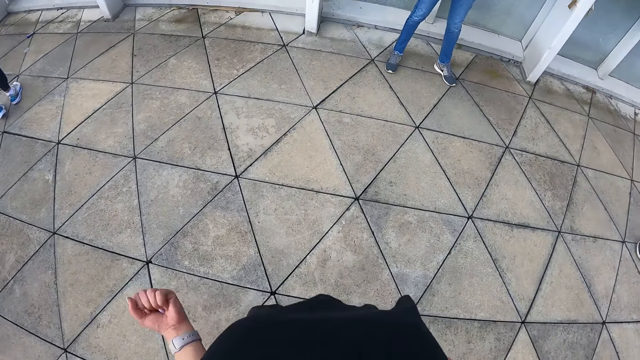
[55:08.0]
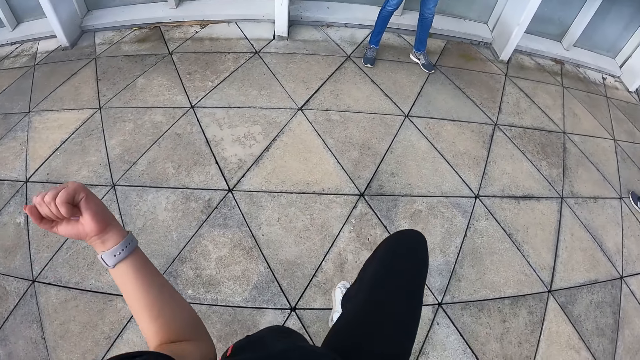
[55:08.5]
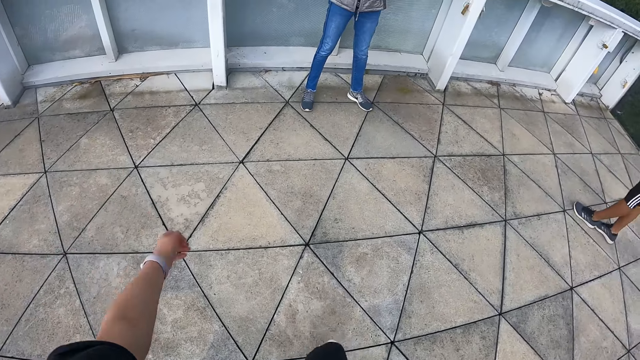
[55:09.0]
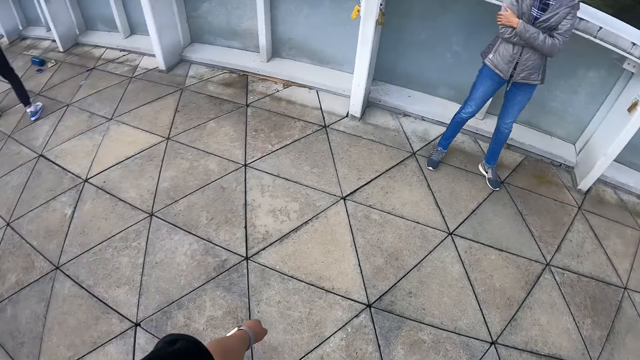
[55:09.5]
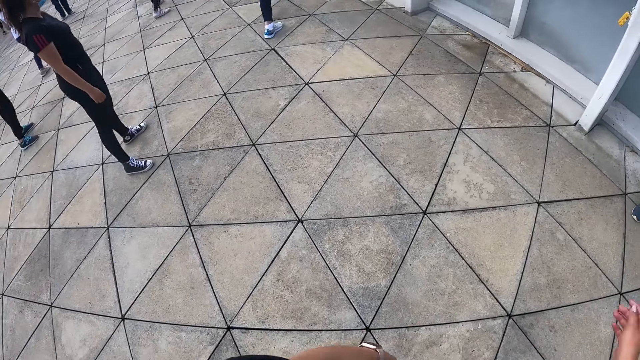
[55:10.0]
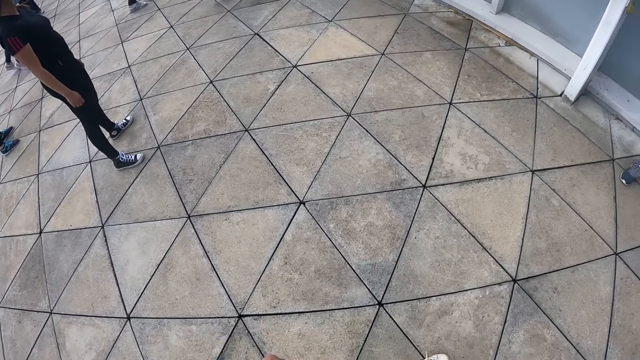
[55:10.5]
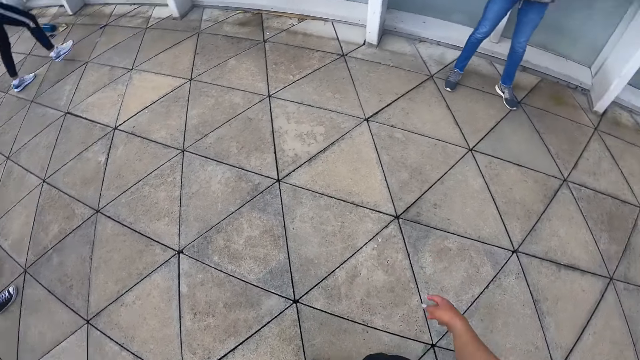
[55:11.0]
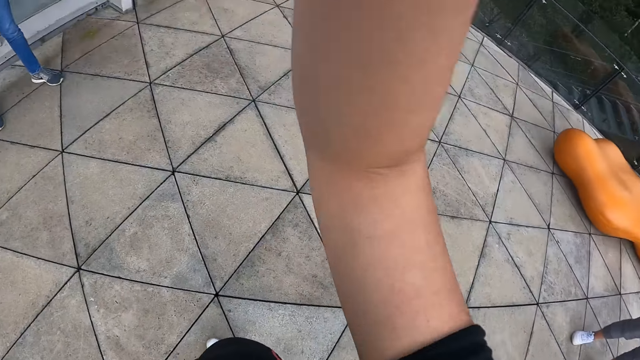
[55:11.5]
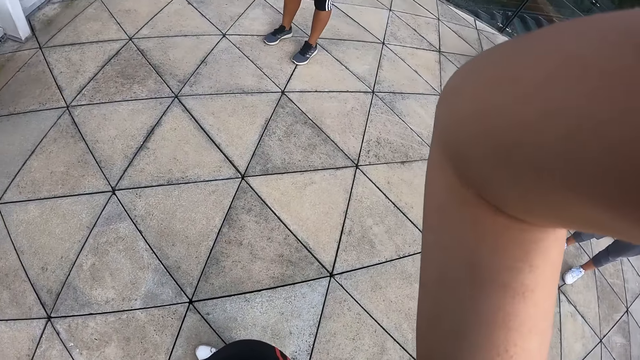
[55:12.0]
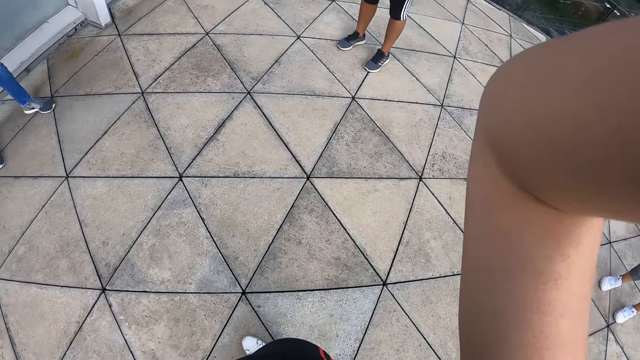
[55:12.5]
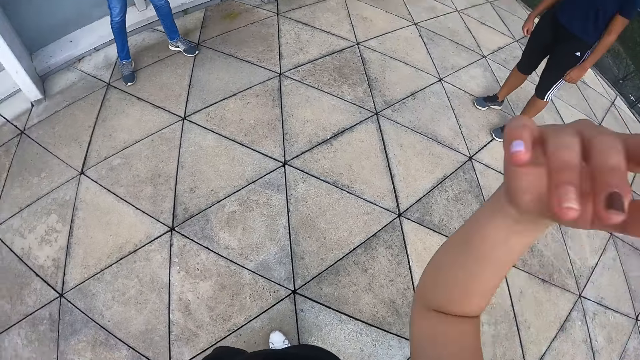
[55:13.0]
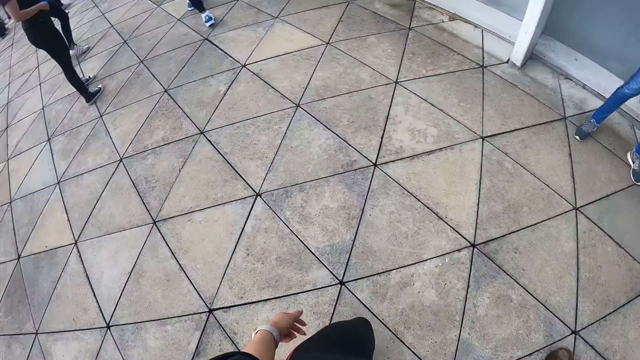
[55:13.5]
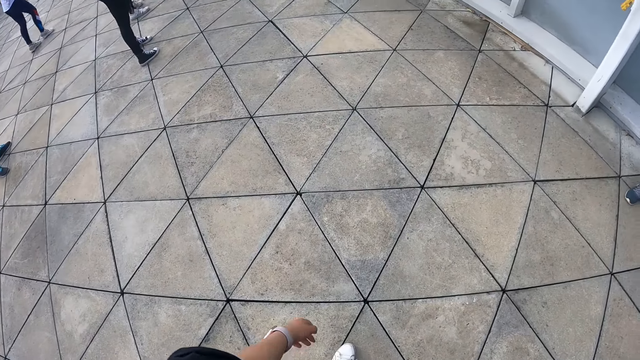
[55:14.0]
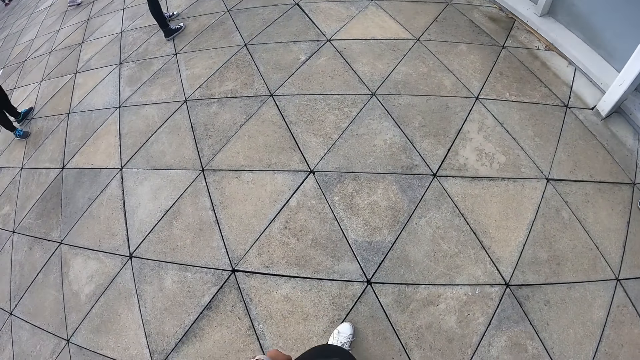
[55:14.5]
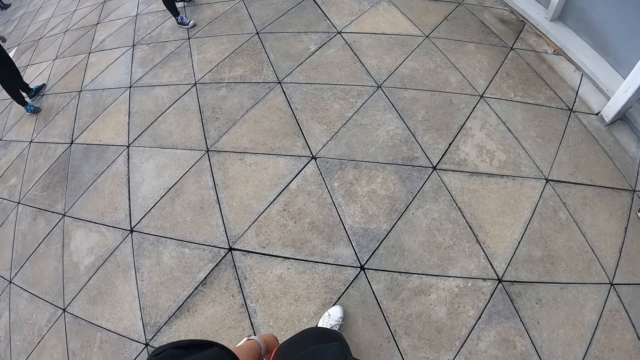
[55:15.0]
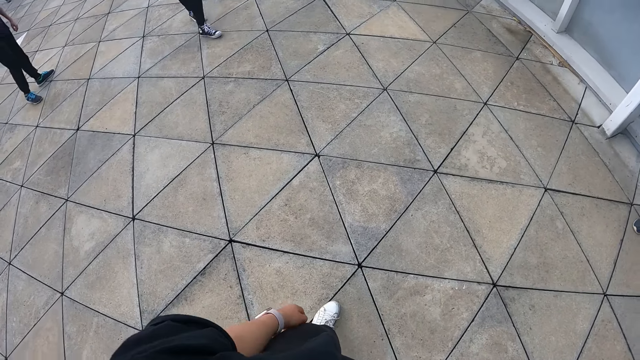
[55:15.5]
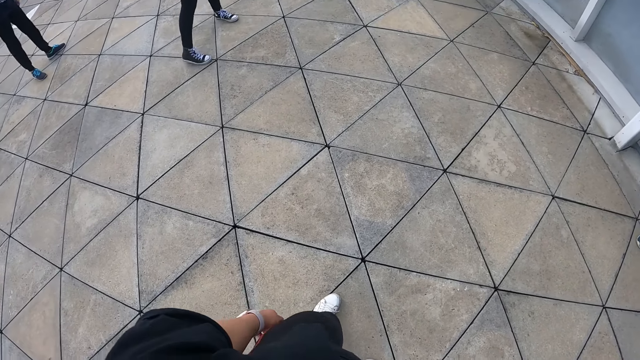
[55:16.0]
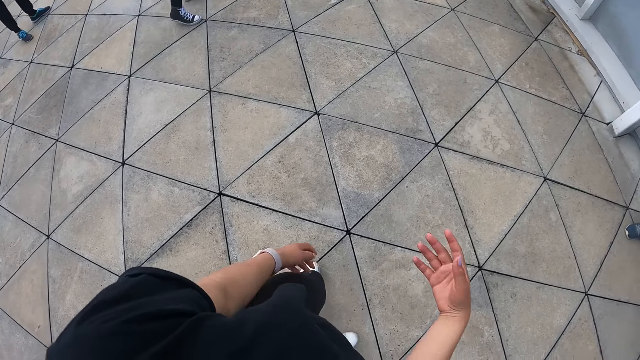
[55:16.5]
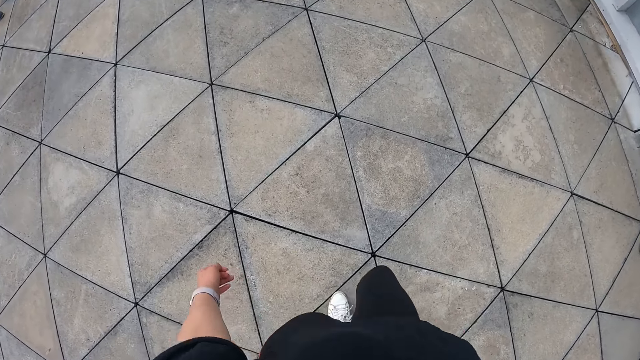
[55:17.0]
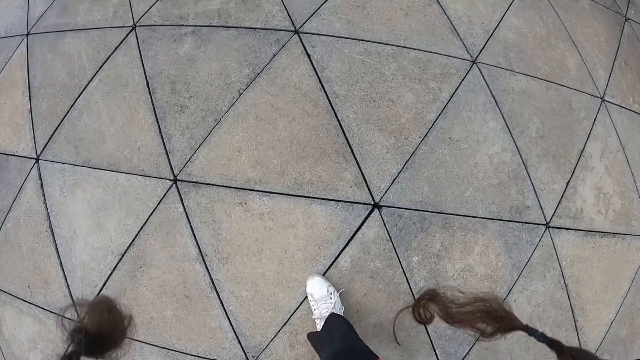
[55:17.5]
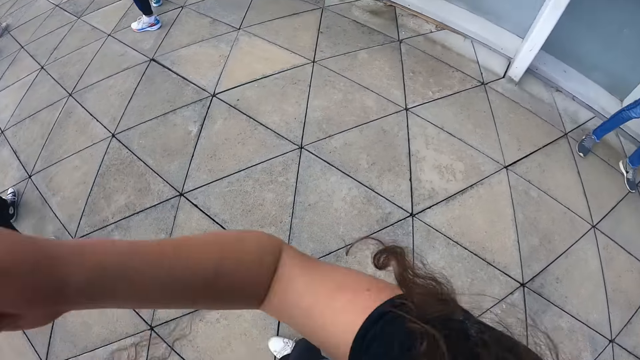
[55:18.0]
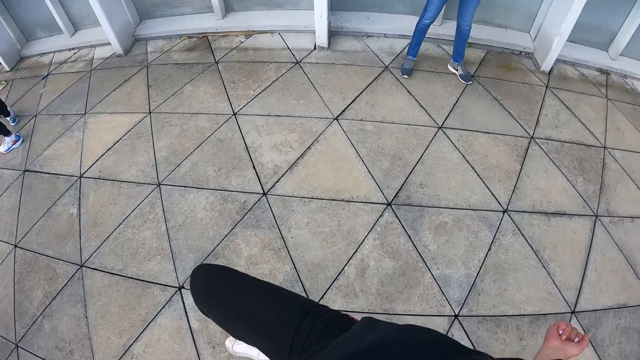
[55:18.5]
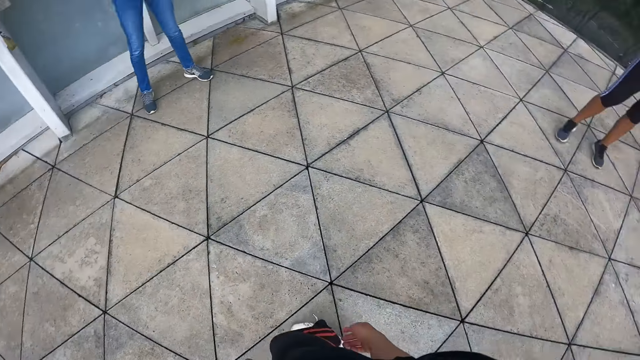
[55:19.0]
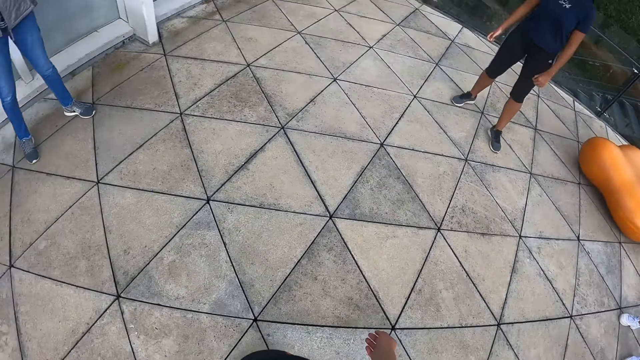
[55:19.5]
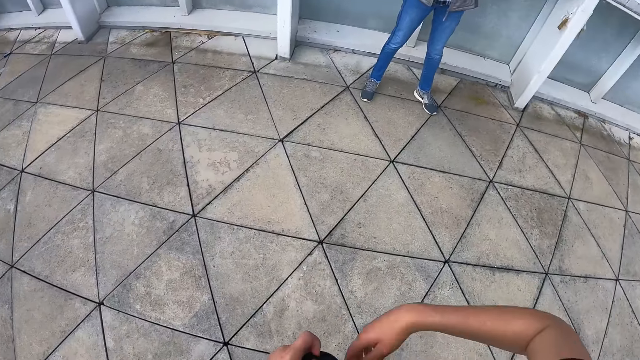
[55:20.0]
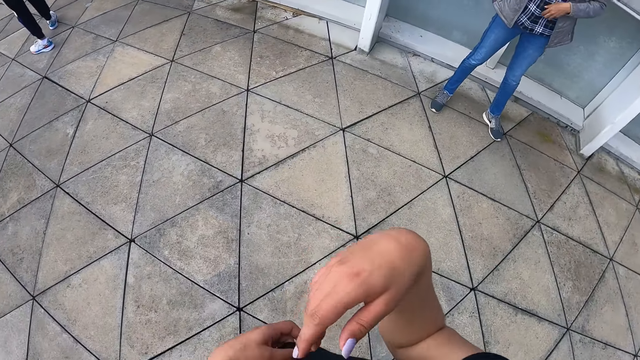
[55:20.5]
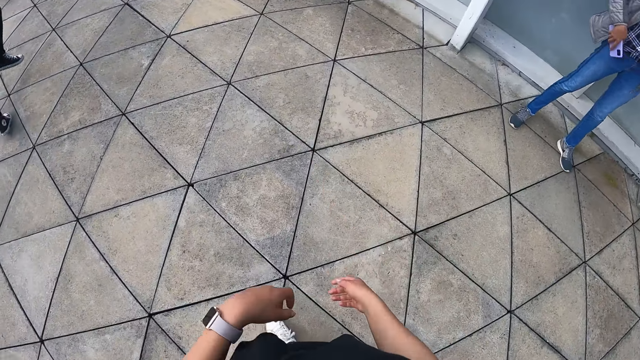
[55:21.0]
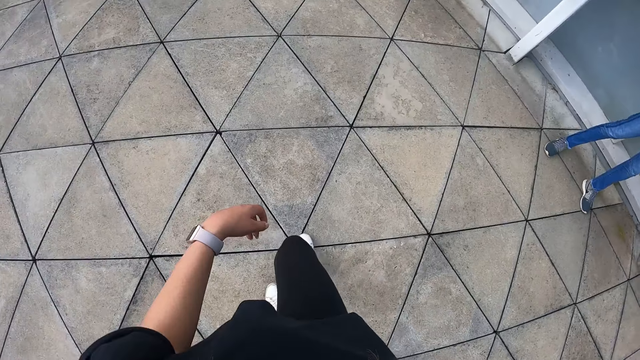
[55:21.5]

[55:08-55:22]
A woman stands. The camera wearer raises a hand. They stand. They stretch.

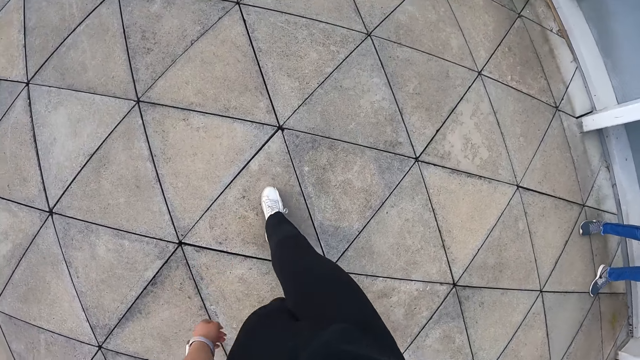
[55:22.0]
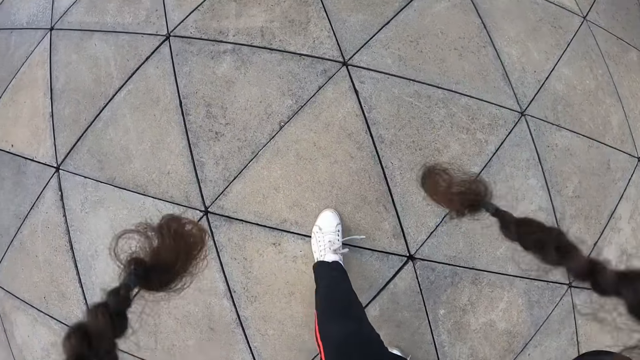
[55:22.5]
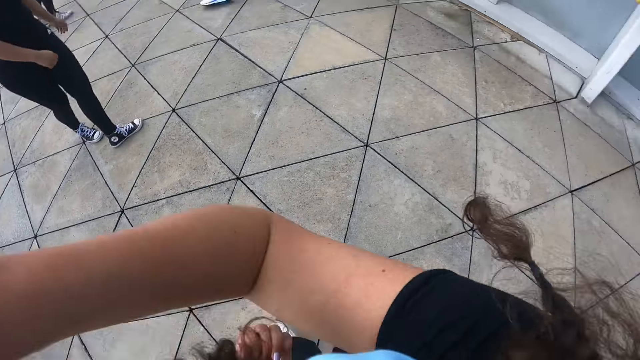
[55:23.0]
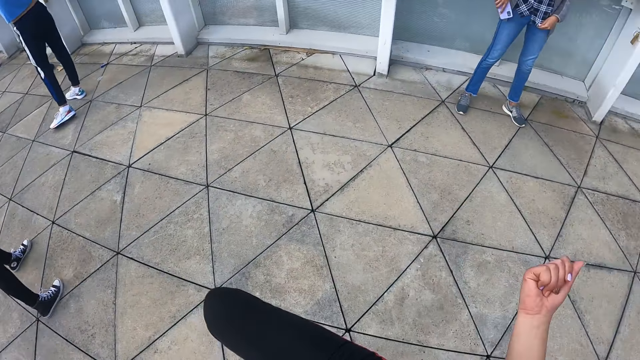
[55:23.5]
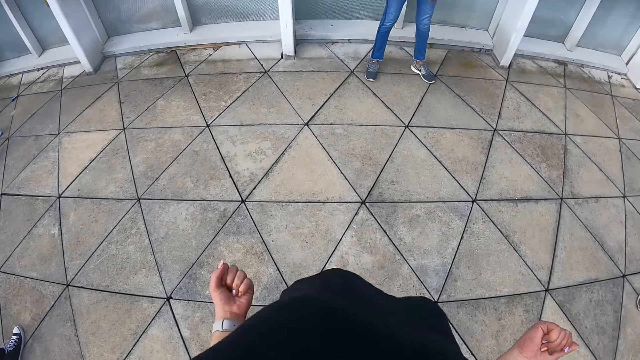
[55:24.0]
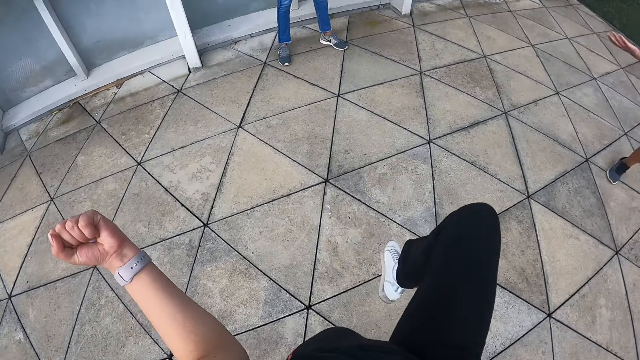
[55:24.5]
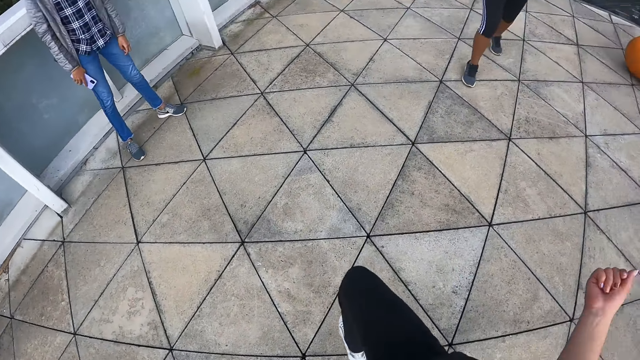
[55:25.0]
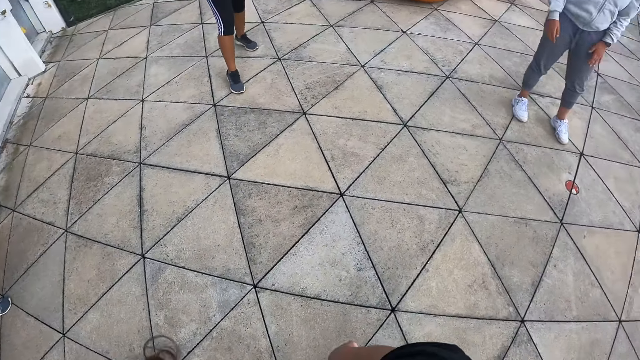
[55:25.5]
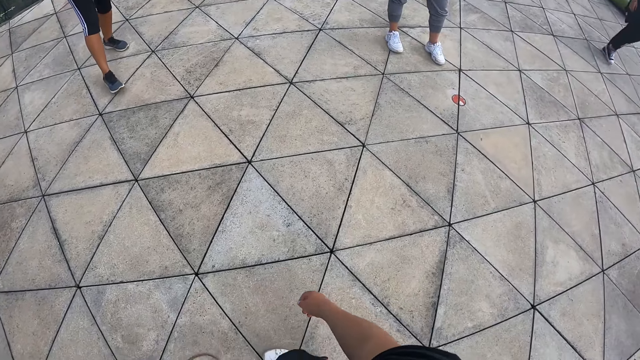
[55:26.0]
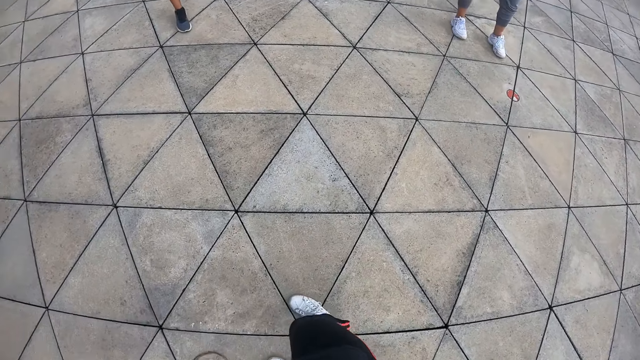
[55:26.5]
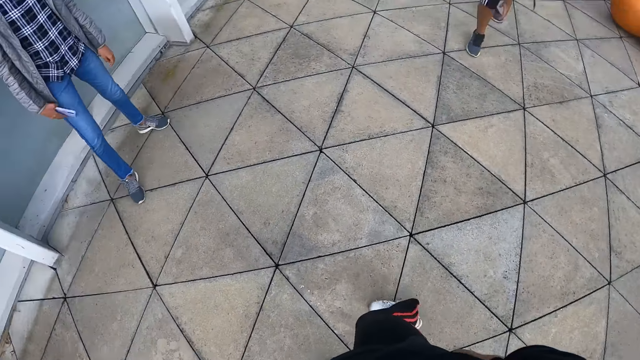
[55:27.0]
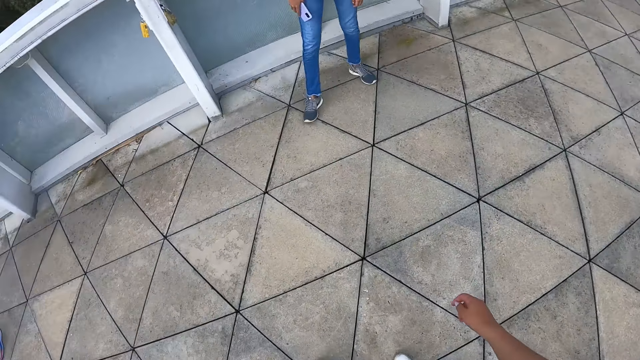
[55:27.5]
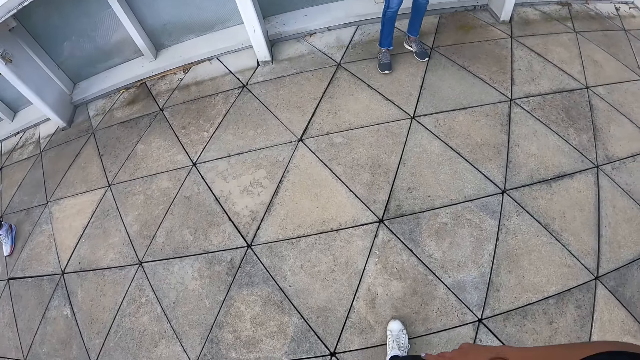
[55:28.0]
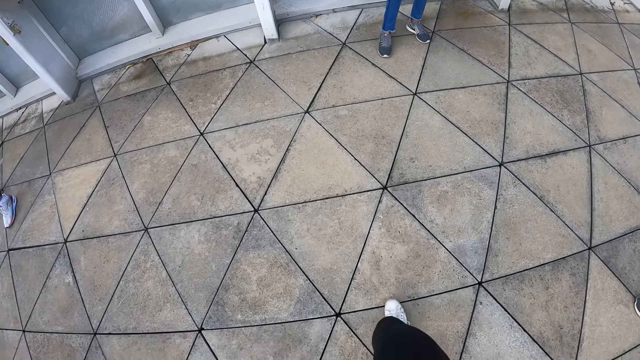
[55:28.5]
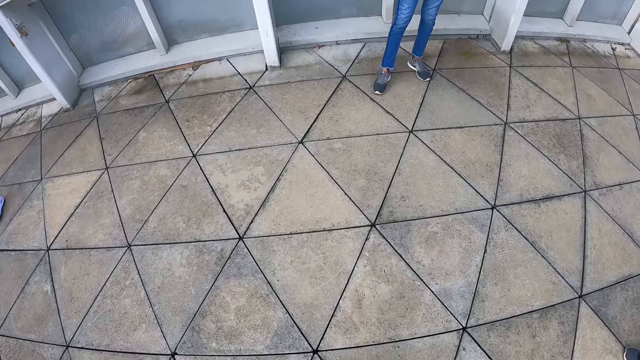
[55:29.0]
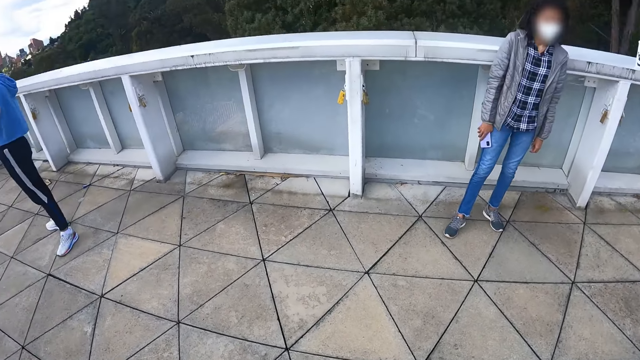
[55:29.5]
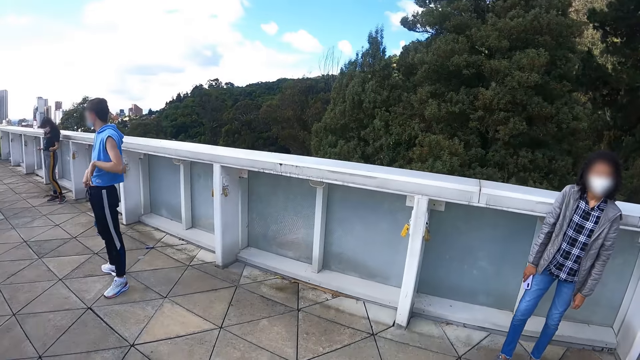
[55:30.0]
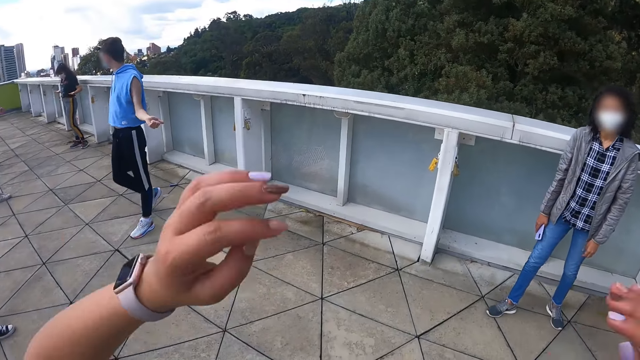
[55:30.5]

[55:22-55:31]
The camera wearer moves. They stretch.
